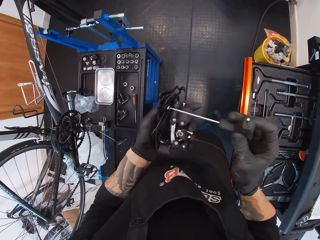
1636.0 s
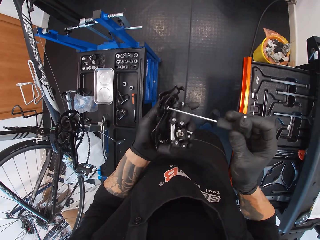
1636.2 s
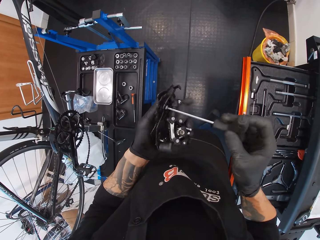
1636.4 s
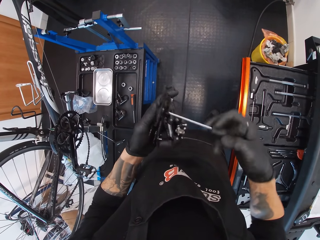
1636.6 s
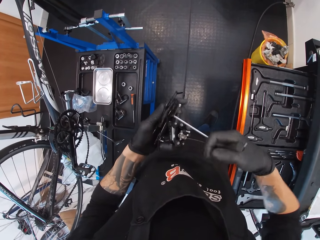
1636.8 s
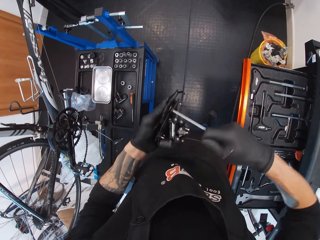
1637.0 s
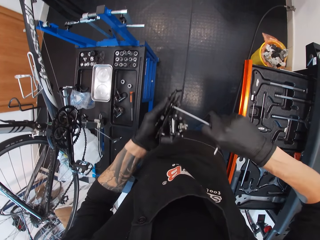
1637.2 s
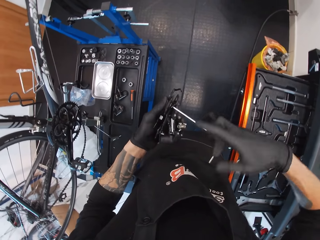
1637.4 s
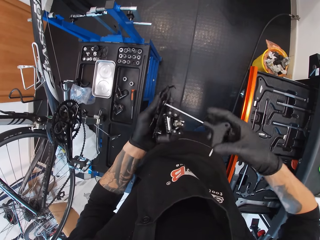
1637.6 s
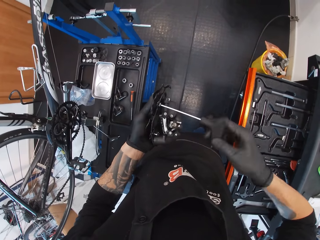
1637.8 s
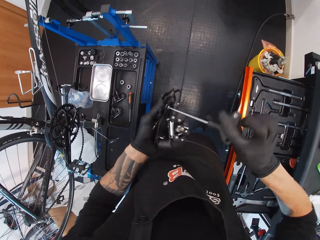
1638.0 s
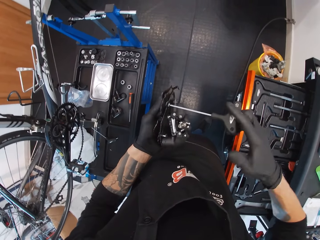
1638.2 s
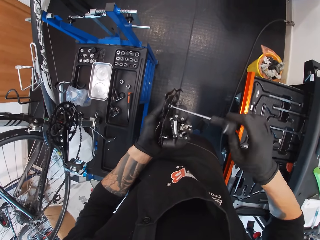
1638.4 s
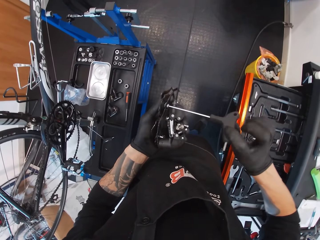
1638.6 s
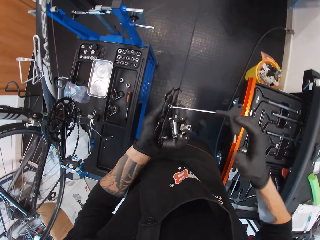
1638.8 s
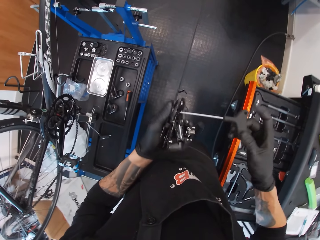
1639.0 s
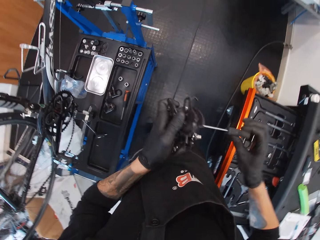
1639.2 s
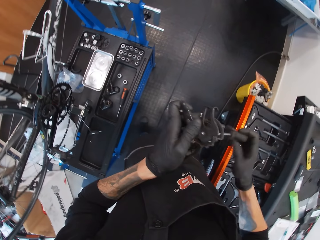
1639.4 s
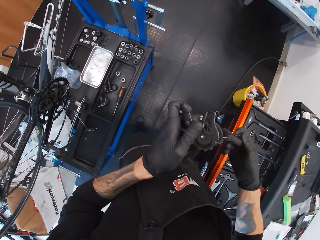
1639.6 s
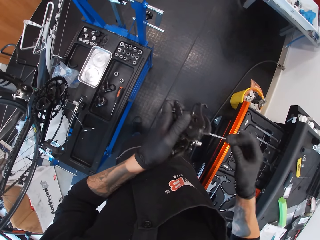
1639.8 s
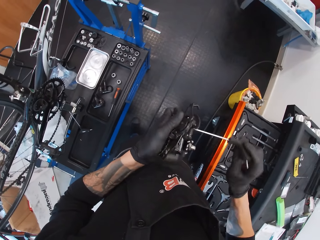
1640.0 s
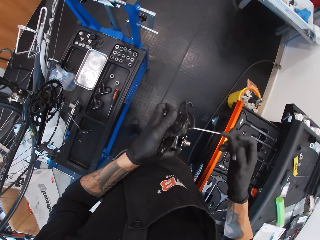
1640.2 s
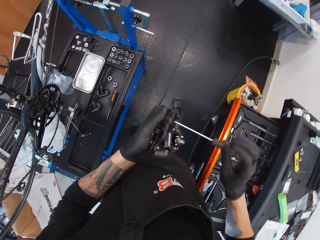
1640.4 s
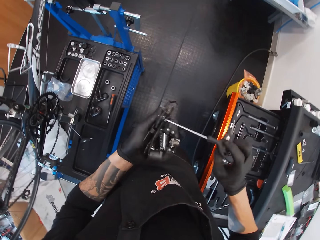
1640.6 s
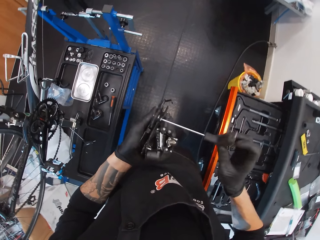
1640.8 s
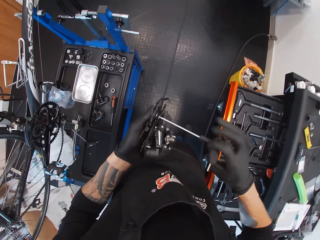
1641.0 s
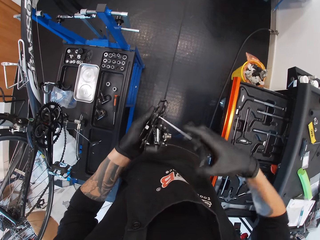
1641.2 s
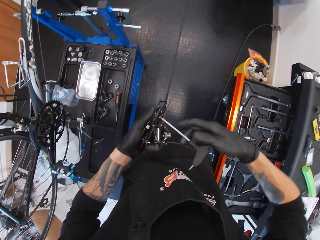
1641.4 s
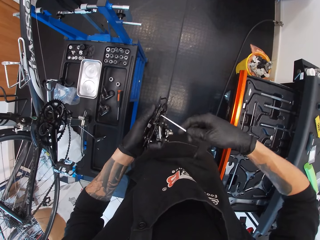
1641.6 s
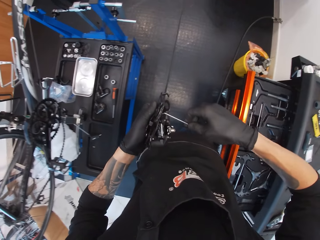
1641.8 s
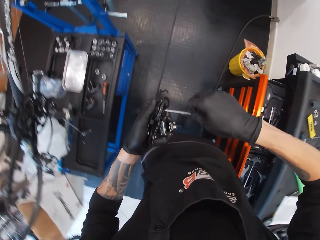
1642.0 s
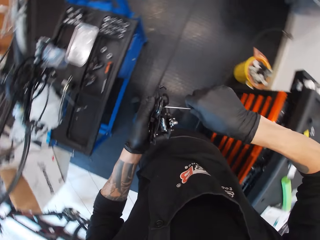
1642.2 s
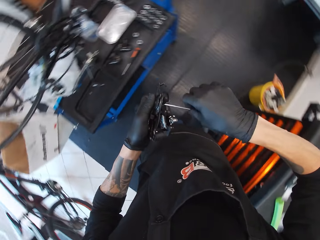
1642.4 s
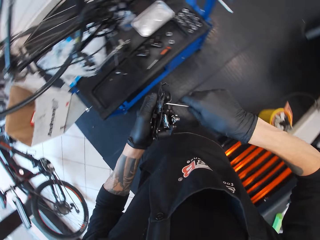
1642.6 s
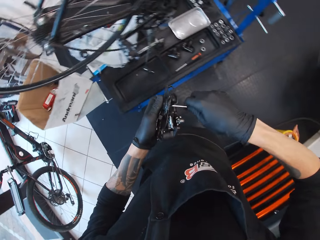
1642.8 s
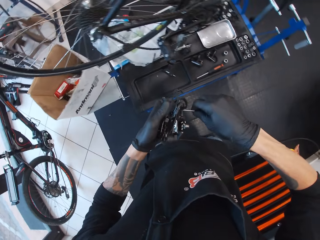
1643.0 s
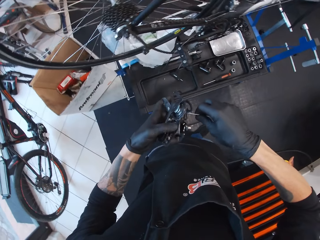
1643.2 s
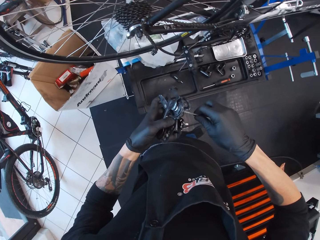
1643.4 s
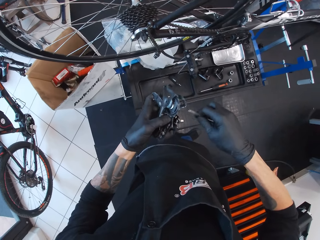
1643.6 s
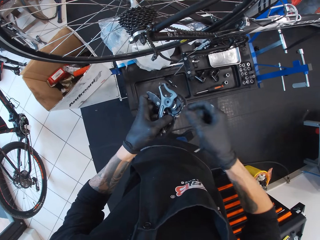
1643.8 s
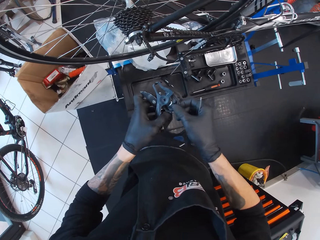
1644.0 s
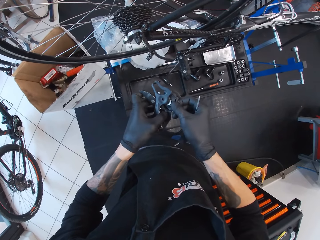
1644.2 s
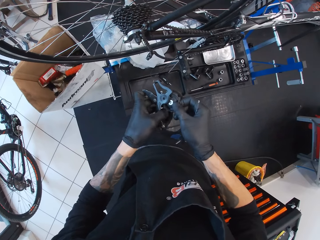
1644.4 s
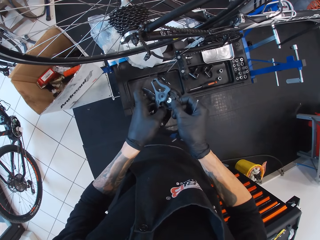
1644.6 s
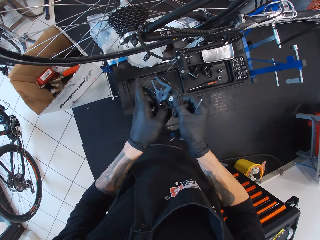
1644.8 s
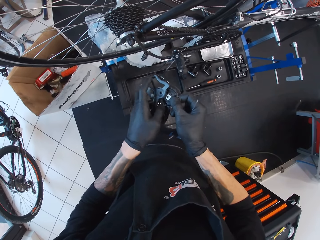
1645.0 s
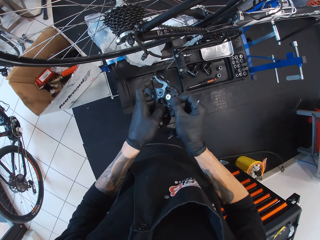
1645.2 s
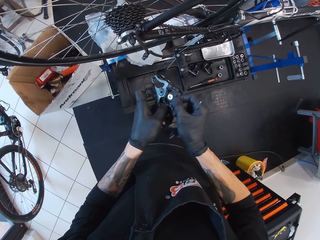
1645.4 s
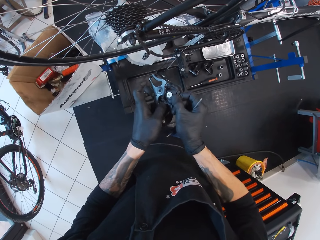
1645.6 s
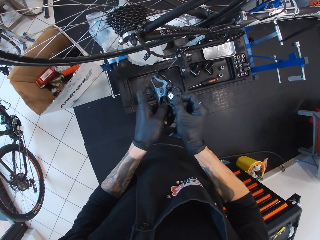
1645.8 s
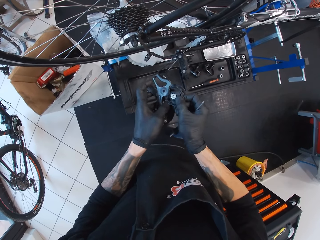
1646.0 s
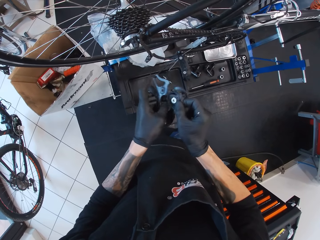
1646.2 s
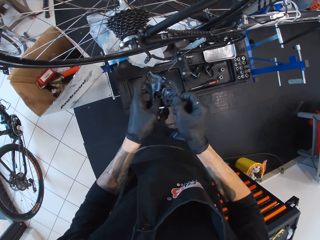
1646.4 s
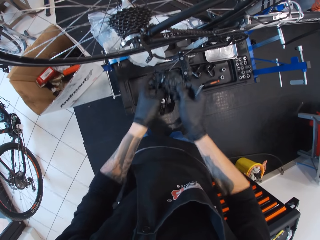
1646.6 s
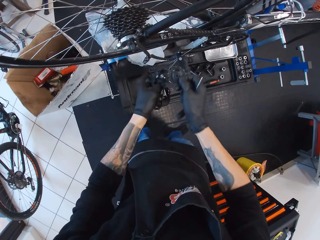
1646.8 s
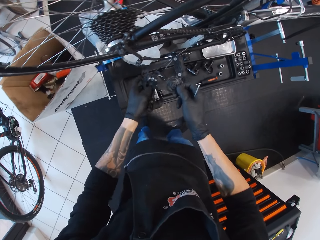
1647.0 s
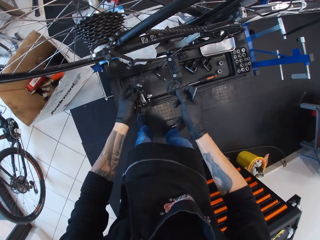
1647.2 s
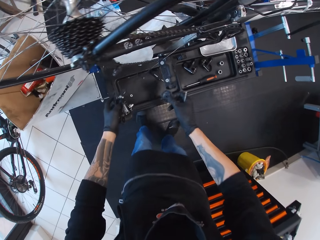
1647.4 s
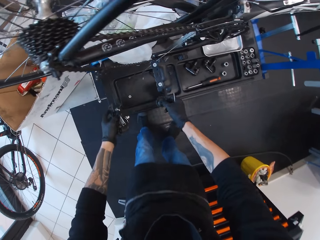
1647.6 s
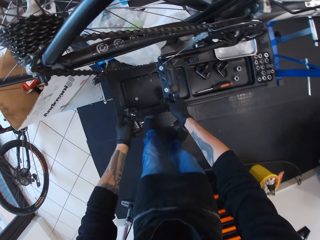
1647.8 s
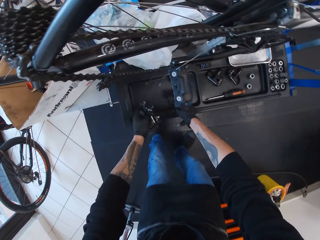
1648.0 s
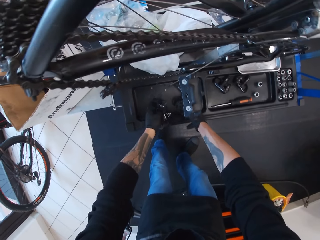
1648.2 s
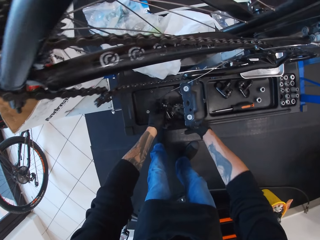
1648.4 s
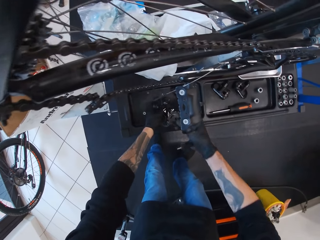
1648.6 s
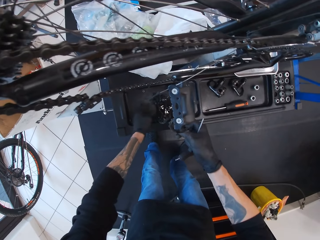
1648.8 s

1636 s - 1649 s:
The camera wearer tightens something. They hold a P-handle hex wrench. They adjust a bike crank with the bike crank. They turn around. They adjust the bike crank.

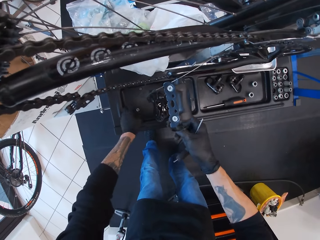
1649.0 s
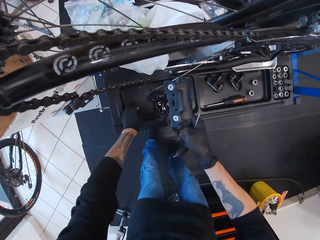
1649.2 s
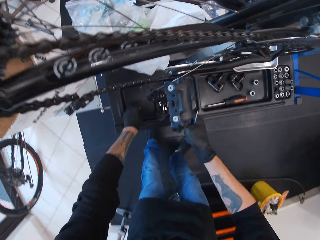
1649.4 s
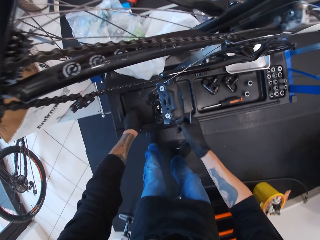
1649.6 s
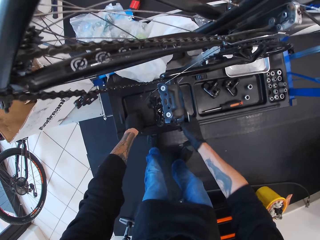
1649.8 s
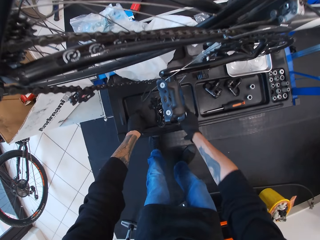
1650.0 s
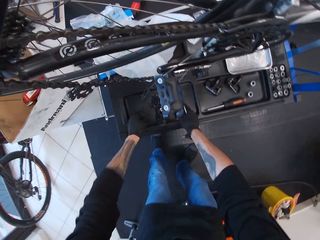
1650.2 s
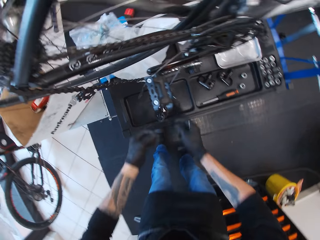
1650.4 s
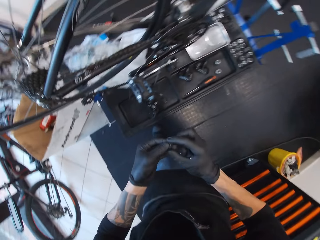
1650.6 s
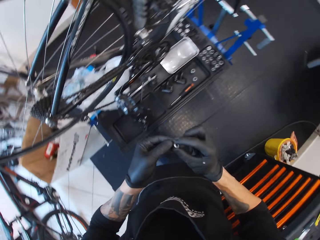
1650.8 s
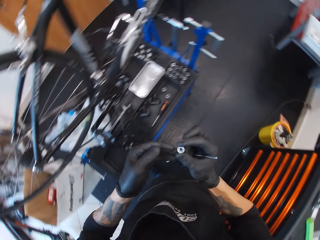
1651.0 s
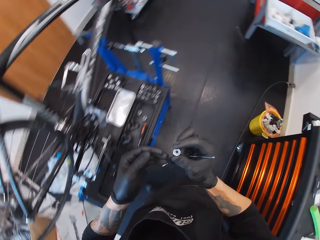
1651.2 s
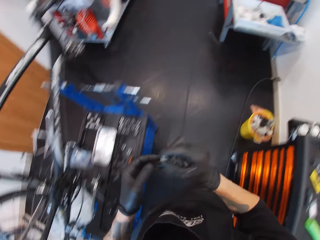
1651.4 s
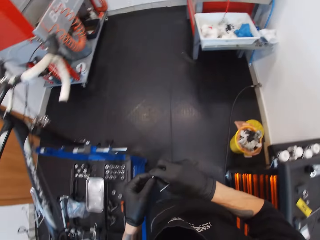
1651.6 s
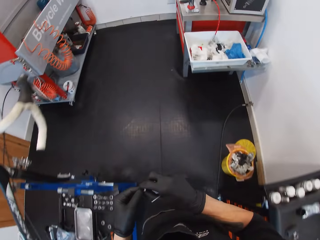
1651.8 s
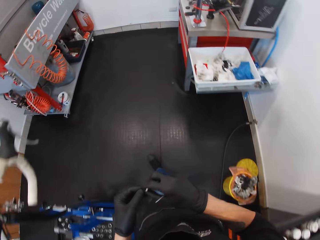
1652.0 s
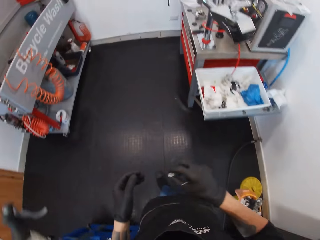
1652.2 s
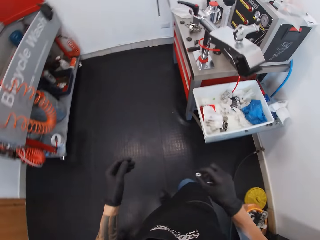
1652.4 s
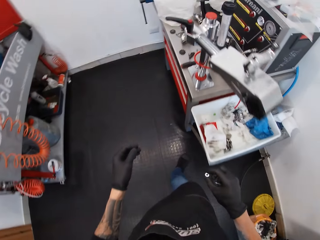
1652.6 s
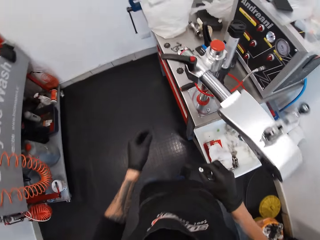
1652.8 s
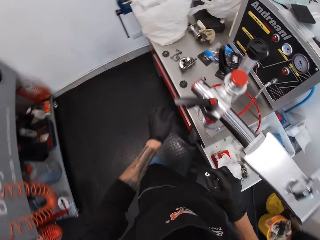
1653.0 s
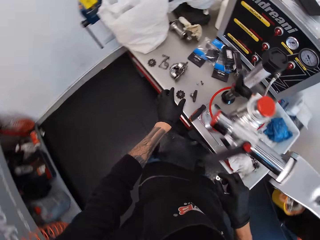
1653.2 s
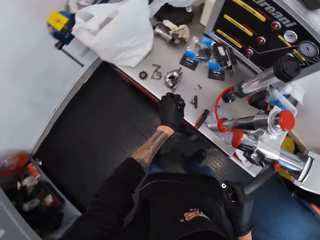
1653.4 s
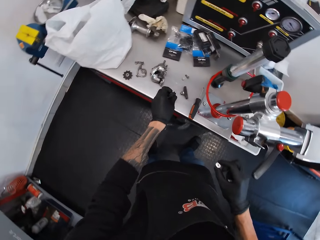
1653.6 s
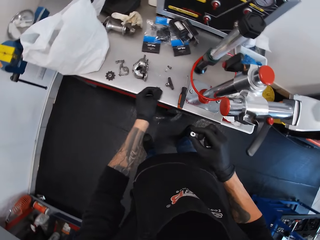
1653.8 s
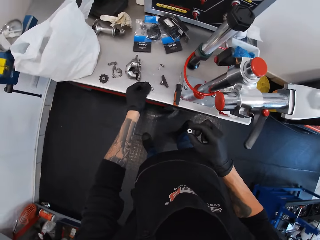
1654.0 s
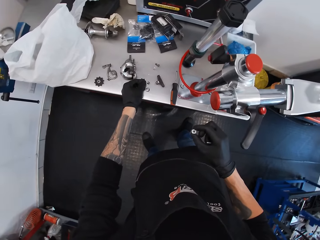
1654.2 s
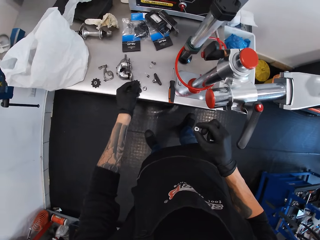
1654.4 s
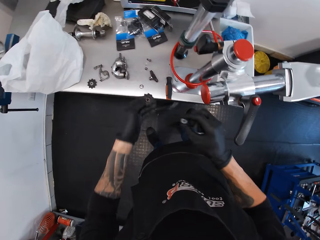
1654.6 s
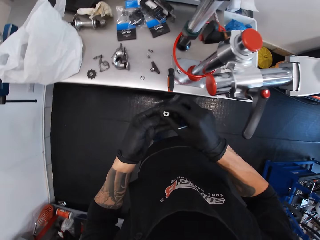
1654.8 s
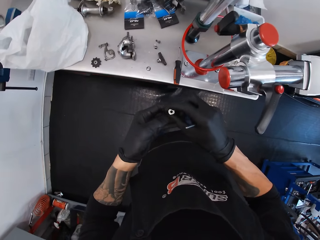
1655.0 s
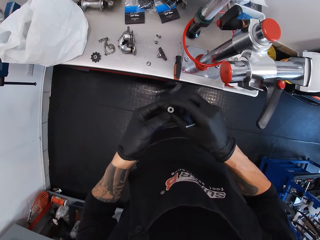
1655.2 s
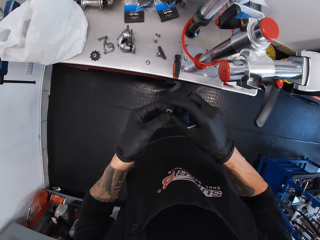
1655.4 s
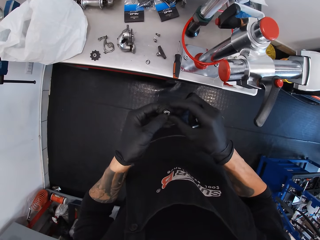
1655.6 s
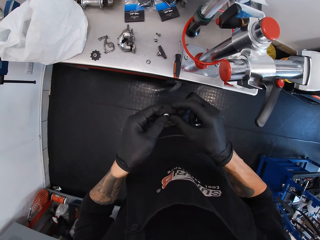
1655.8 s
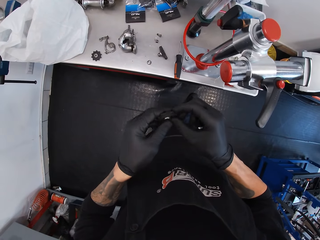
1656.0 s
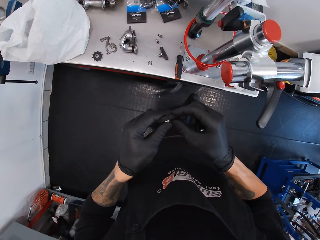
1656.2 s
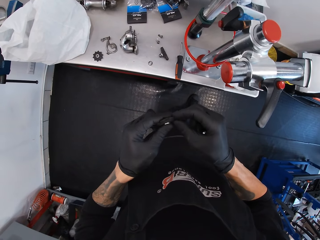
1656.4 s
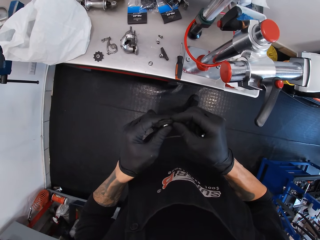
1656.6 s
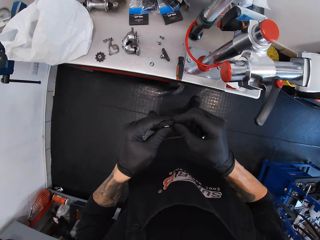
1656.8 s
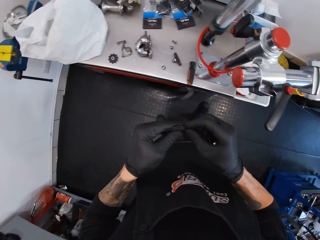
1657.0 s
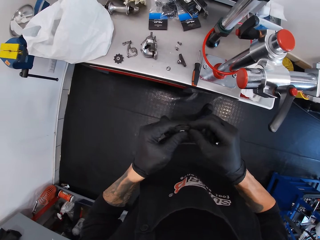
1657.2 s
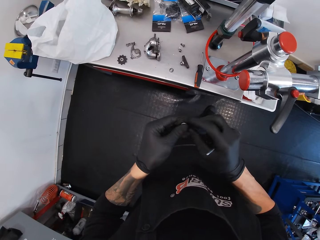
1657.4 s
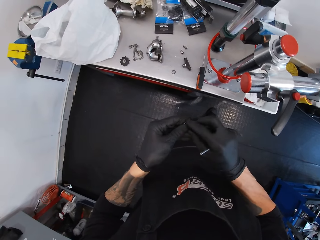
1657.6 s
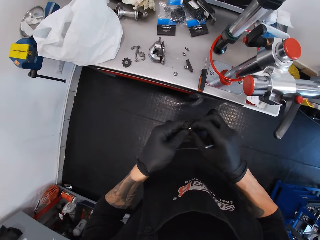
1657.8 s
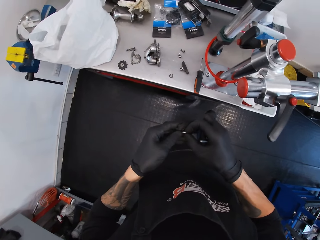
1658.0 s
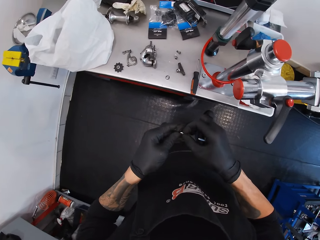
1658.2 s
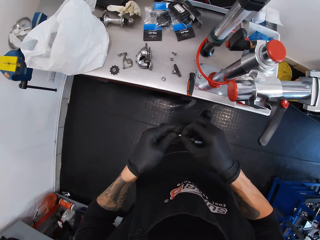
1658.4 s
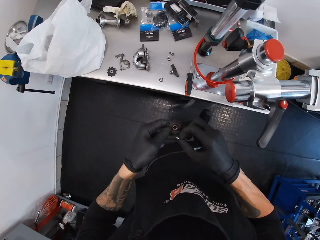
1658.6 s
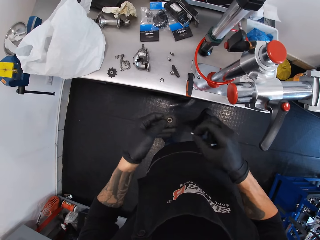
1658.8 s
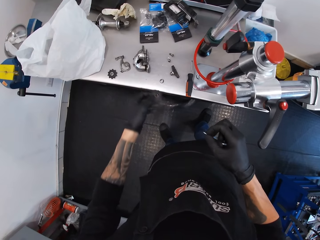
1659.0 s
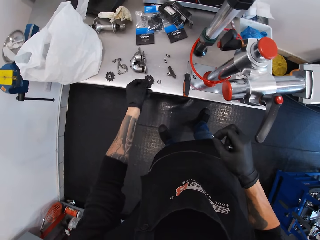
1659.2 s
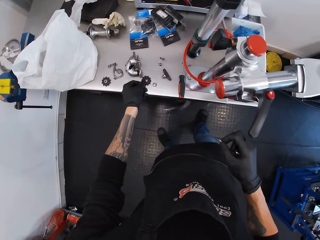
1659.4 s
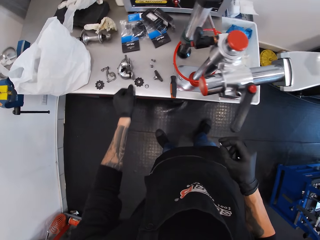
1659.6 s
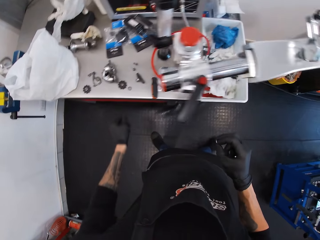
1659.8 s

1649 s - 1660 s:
The camera wearer holds a P-handle hex wrench. They take a stainless steel washer, turn around, and walk around. They pick up a chain wheel. They hold a nut. They take the stainless steel washer. They put the nut on the counter.
